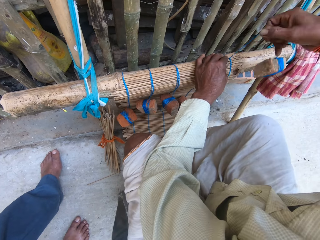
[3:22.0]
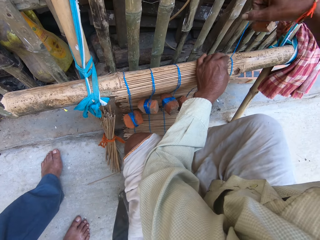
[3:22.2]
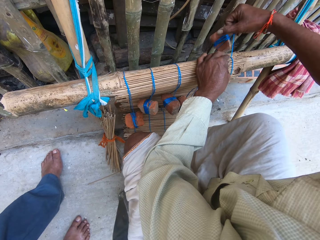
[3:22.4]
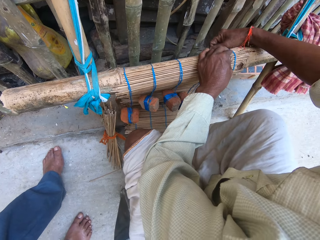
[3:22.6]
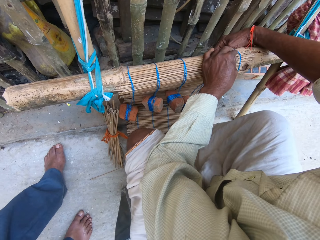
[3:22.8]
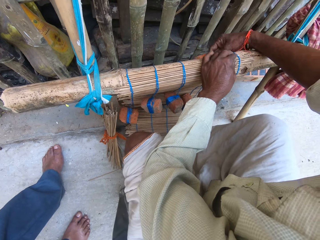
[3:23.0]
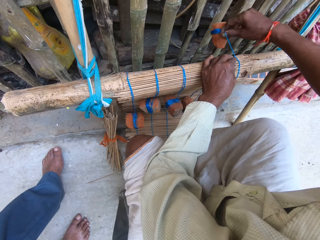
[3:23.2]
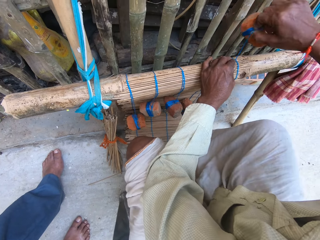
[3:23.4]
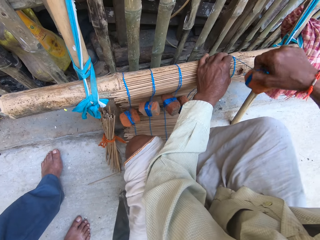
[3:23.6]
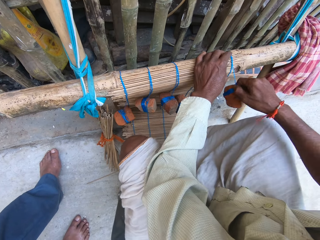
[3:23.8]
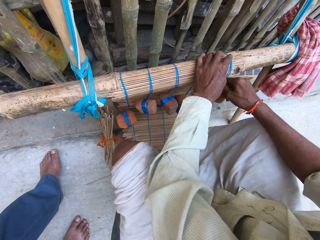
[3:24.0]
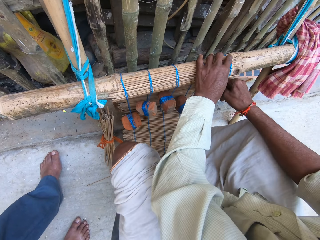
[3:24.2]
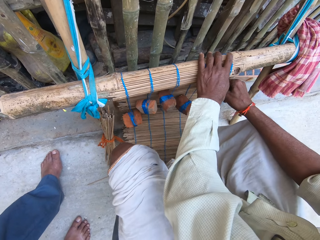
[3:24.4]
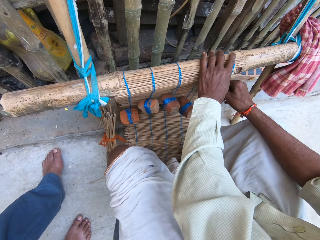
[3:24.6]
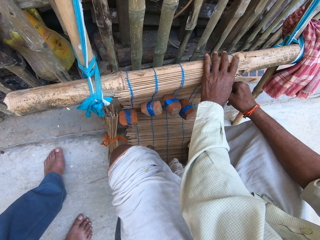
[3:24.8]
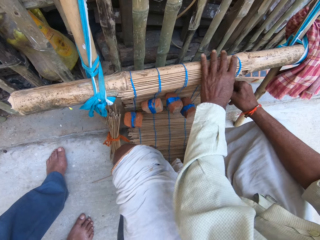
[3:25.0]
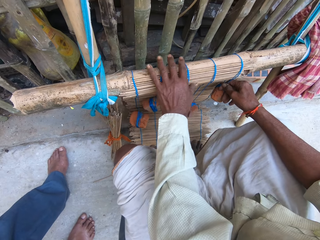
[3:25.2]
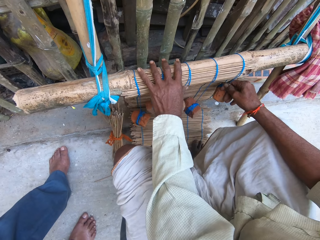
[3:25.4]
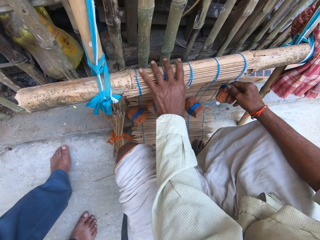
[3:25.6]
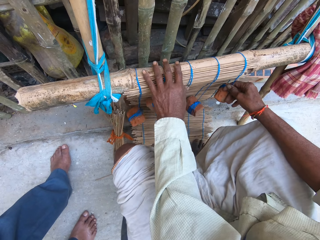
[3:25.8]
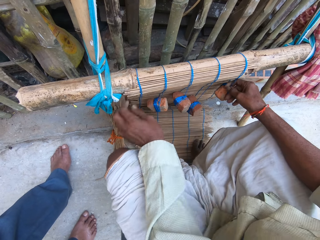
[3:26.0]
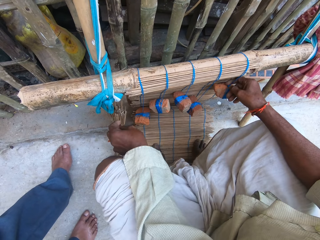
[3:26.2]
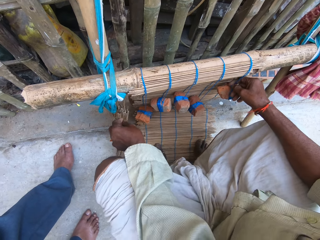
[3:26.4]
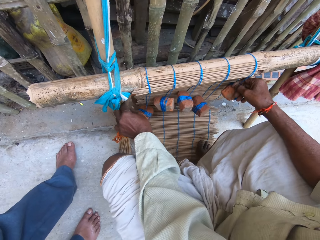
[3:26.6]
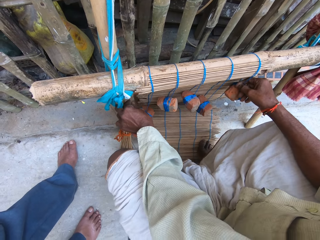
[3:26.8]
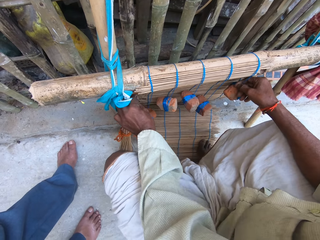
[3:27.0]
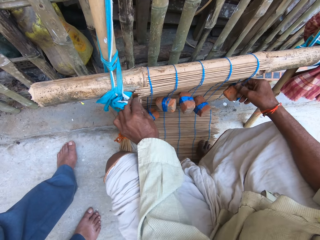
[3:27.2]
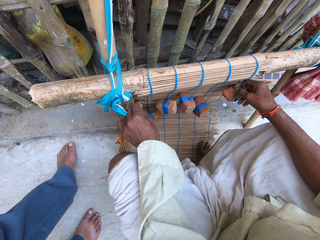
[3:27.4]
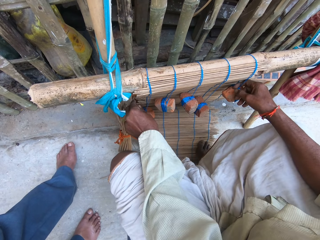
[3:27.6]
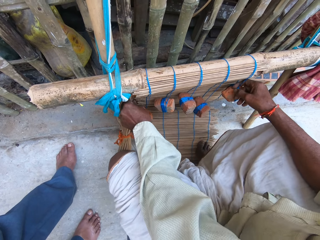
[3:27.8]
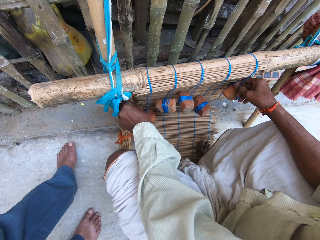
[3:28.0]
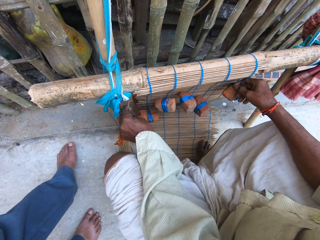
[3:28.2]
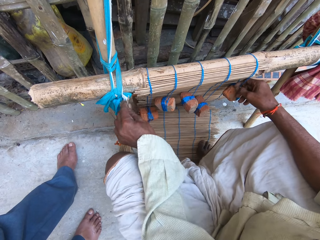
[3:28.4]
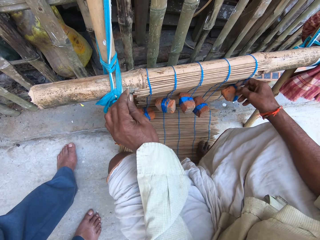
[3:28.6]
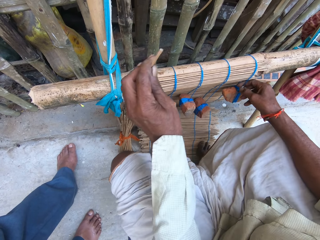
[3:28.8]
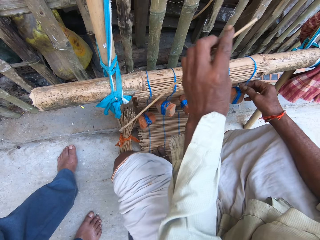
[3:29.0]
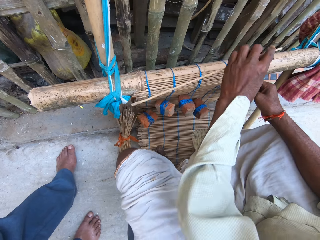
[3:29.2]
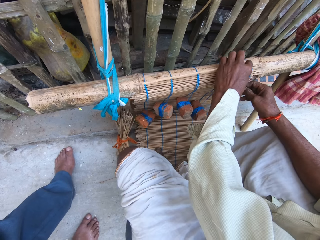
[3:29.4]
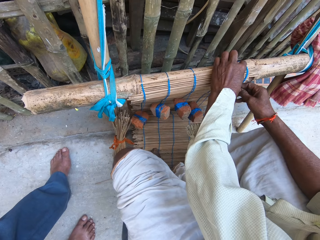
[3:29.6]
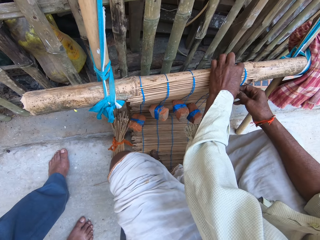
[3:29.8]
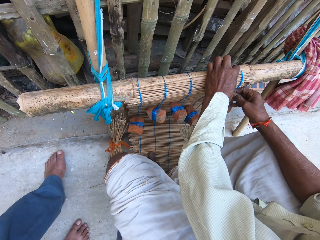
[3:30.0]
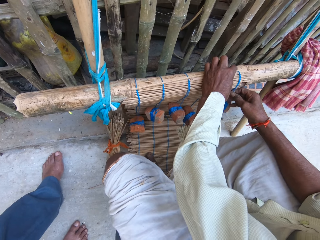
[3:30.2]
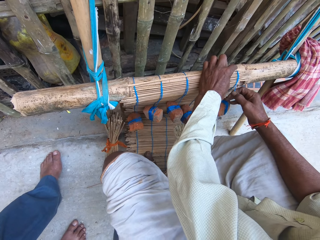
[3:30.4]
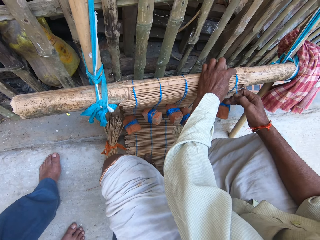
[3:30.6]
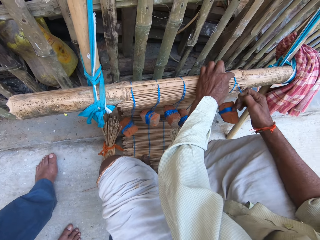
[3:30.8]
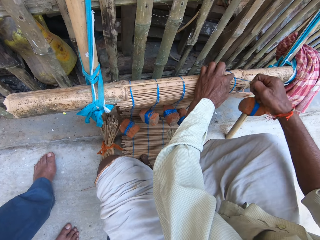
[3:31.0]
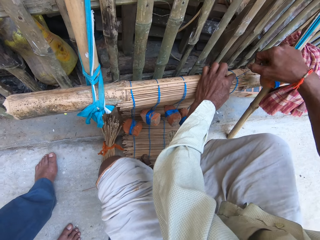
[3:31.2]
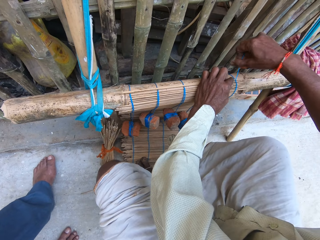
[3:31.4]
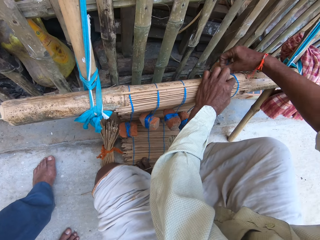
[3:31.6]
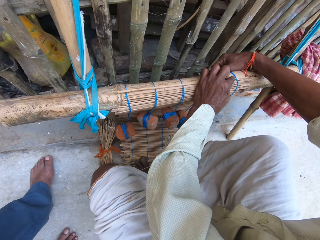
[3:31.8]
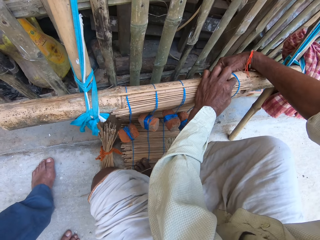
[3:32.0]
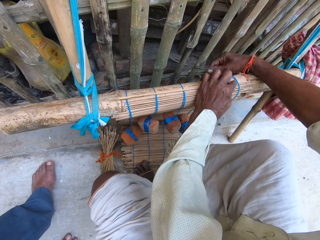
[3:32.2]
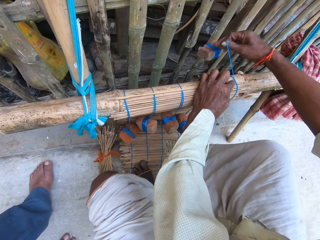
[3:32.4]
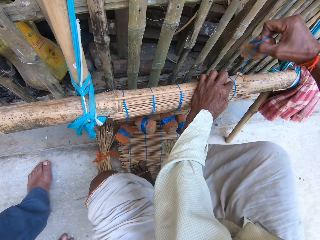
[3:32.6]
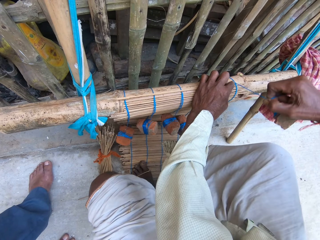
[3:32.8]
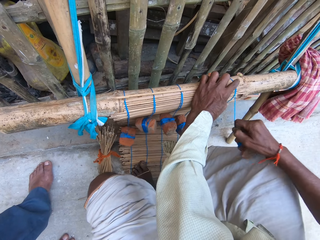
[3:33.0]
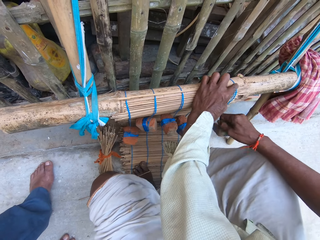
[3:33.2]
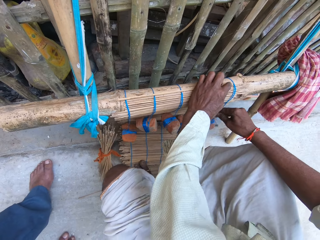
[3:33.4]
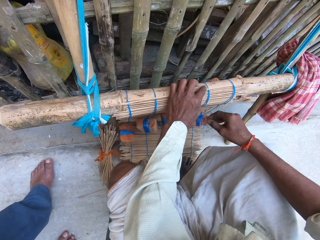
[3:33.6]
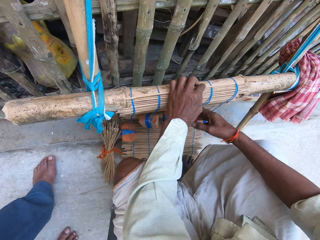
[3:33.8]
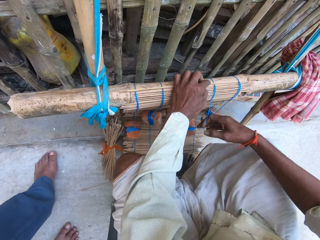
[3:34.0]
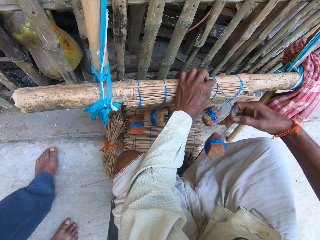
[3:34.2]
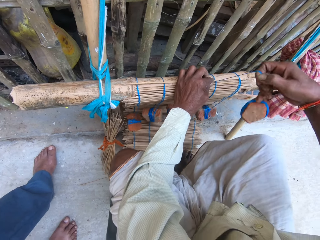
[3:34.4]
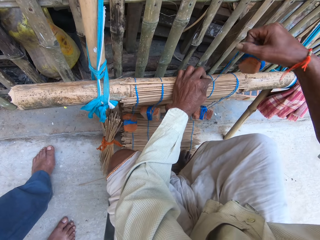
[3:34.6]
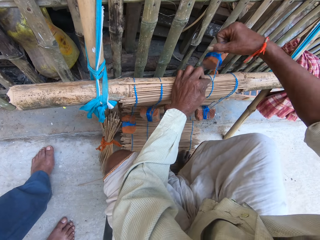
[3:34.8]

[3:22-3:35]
The camera wearer weaves the mat with the first thread in his right hand. He moves his hand. He ties the hand. He moves his hand. He pulls out another stick from the bundle of sticks with his left hand. He places the ninth stick on the wood with both hands. He weaves the mat with the first thread in his right hand. He ties the wood. He moves his hand.

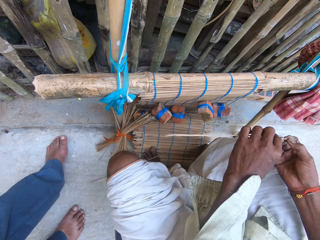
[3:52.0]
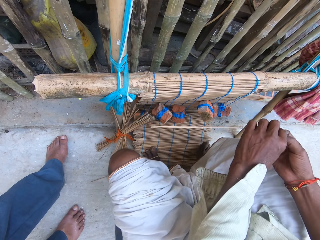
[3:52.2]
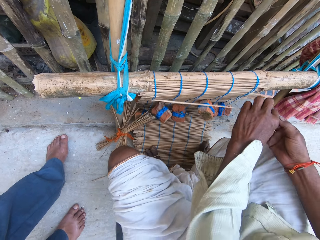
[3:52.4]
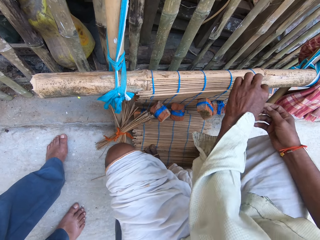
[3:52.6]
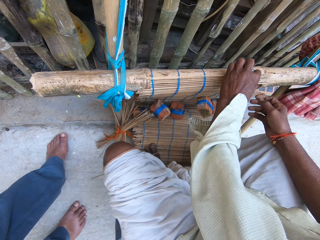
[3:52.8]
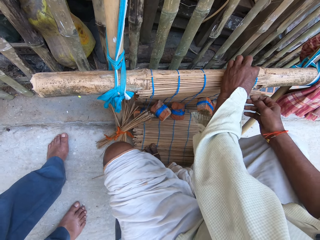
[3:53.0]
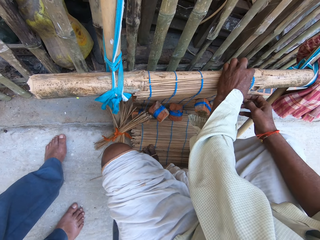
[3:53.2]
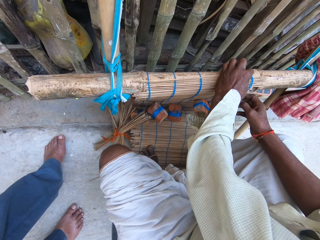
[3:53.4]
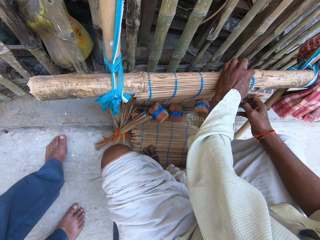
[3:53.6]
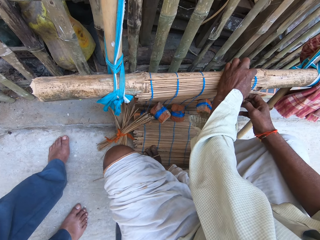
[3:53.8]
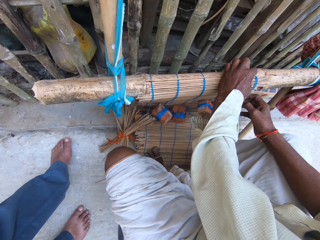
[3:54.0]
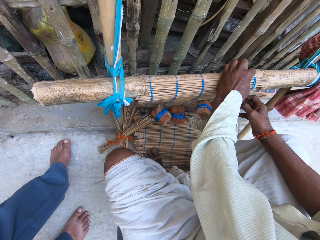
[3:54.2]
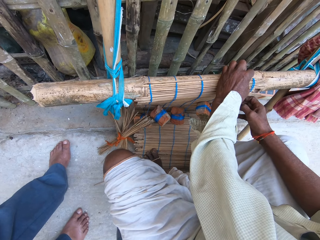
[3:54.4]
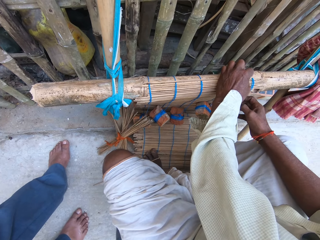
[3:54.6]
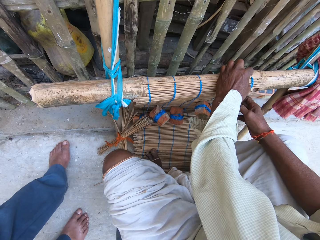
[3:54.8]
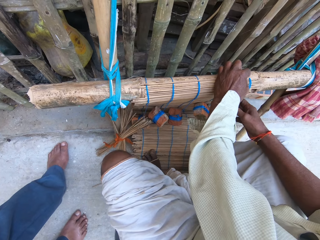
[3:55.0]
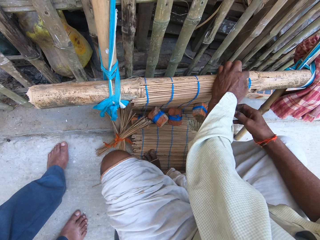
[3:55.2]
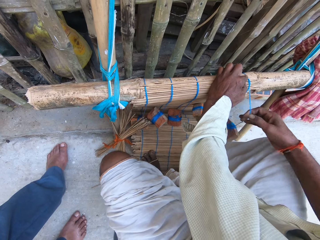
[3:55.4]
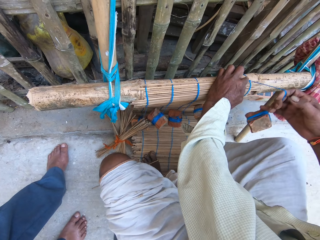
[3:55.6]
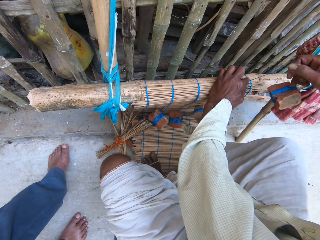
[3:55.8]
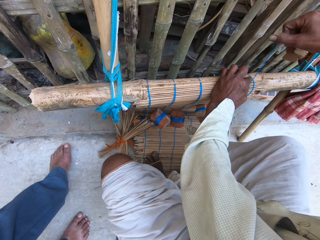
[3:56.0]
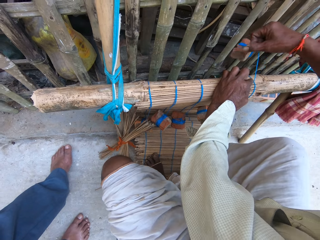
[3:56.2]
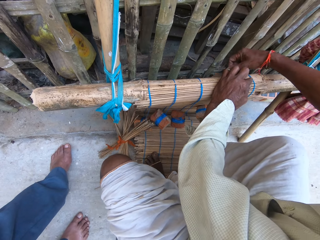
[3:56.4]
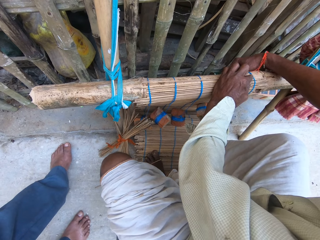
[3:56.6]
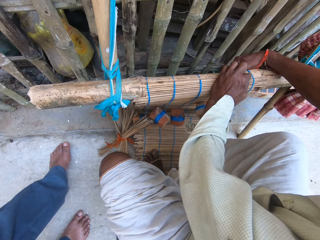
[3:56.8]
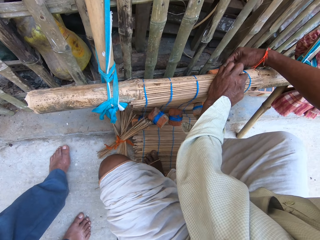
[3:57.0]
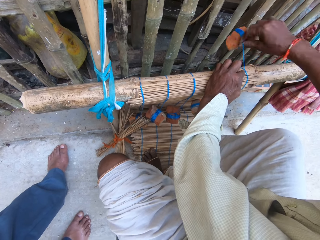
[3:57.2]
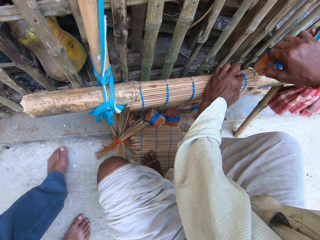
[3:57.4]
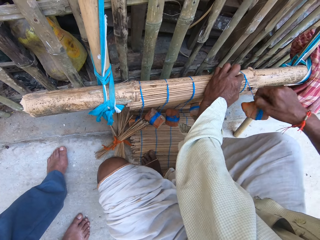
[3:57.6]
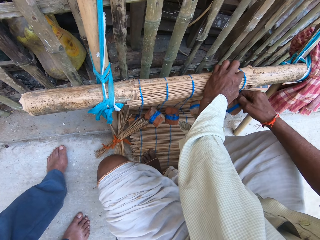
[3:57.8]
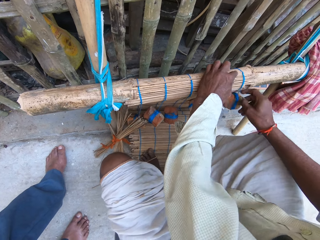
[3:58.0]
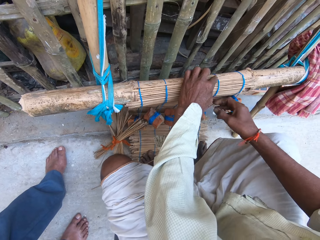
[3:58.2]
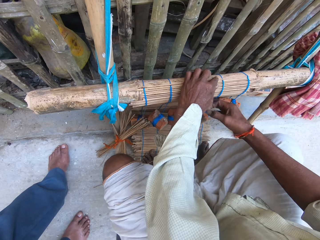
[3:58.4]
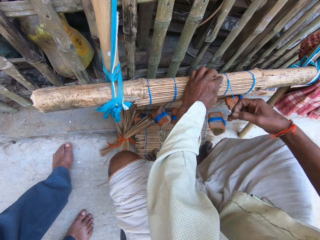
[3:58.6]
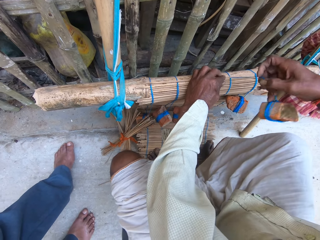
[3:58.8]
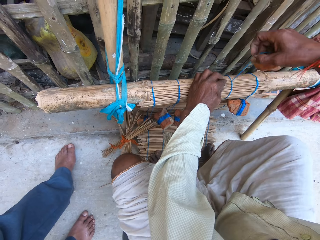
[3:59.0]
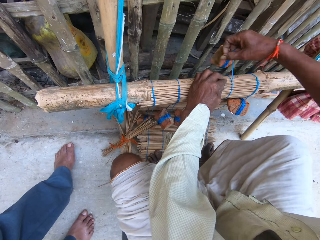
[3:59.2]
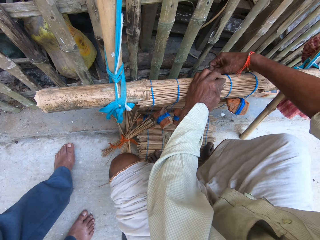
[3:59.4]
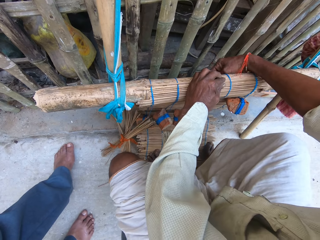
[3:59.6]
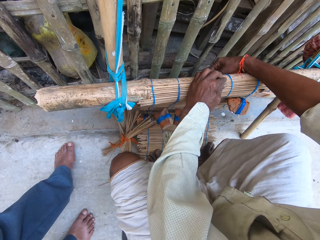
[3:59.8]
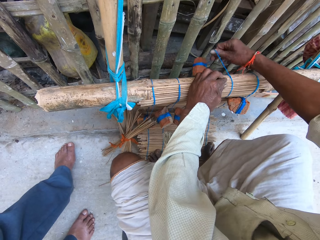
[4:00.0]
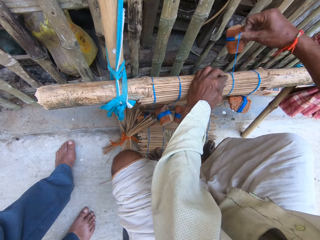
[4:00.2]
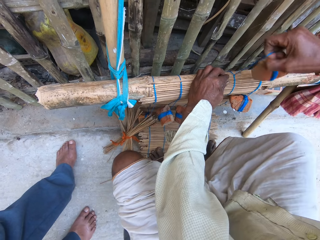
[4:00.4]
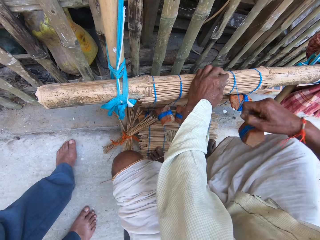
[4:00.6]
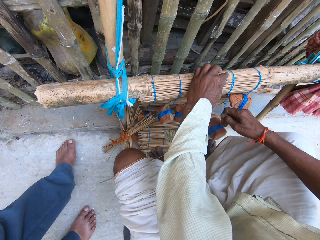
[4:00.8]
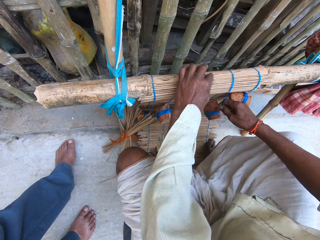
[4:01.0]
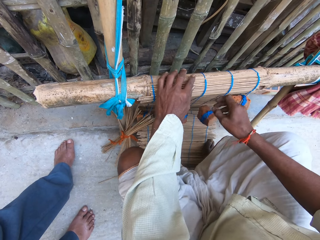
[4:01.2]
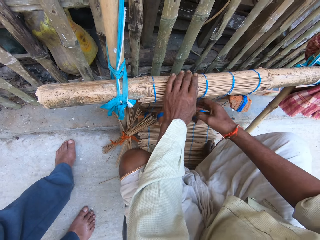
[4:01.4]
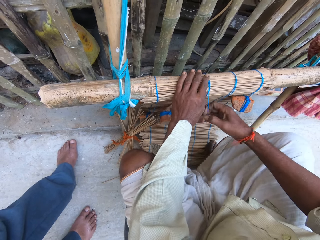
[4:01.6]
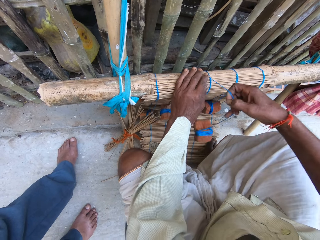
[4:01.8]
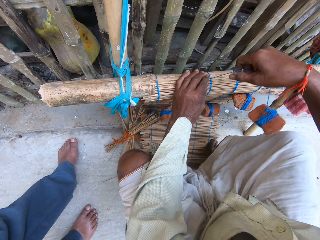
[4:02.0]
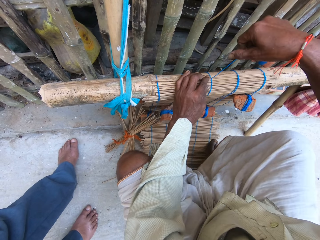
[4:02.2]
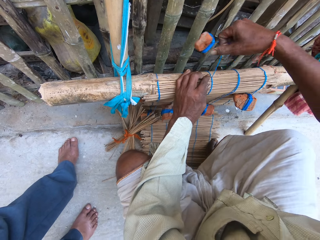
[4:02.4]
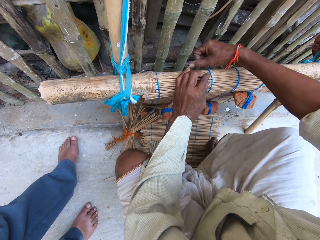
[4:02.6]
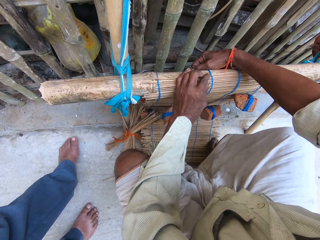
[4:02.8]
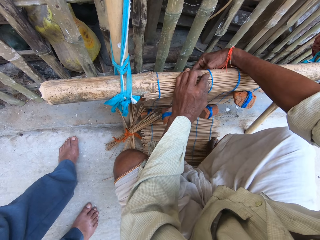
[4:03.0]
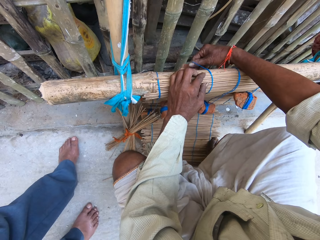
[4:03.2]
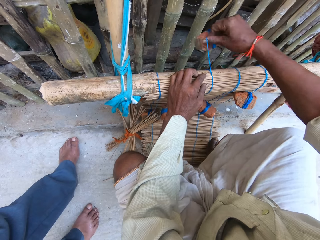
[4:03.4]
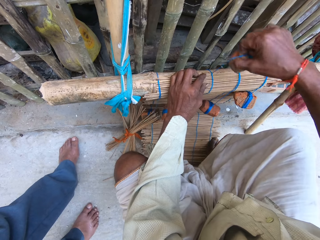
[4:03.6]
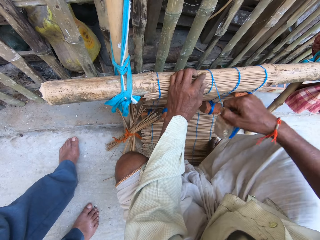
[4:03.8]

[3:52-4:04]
The camera wearer picks the sticks. He places the tenth stick on the wood with his left hand. He ties the sticks in the wood. He weaves the mat with the first thread in his right hand. He moves his hand. He weaves the mat with the second thread in his right hand. He ties the sticks. He moves his hand. He weaves the mat with the third thread in his right hand. He ties the sticks.
